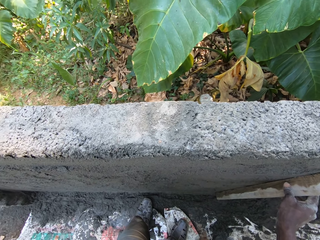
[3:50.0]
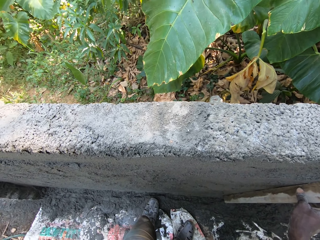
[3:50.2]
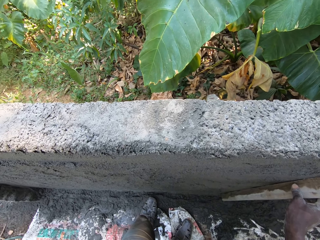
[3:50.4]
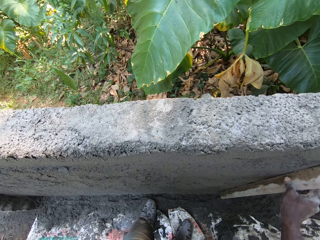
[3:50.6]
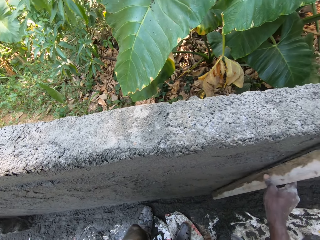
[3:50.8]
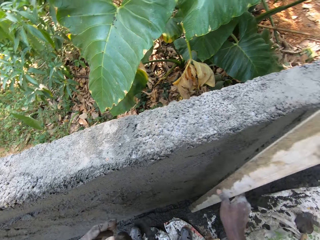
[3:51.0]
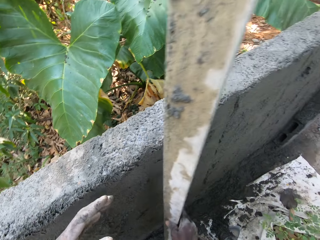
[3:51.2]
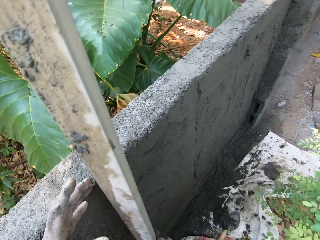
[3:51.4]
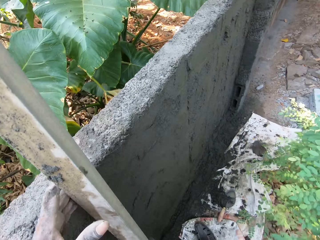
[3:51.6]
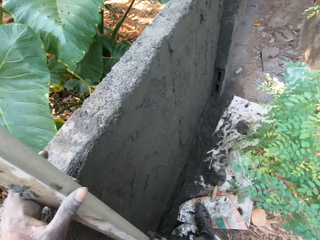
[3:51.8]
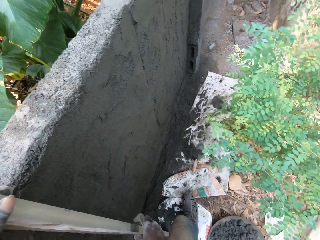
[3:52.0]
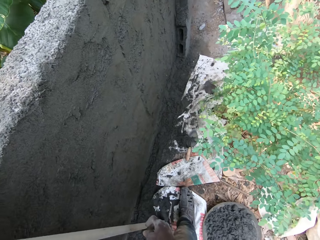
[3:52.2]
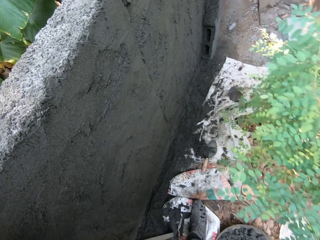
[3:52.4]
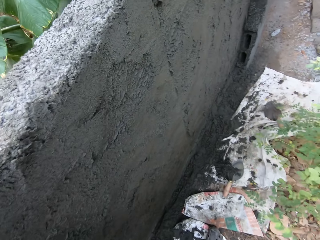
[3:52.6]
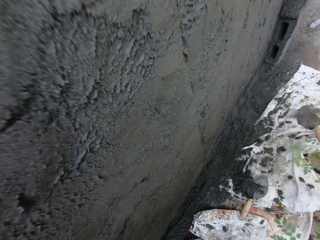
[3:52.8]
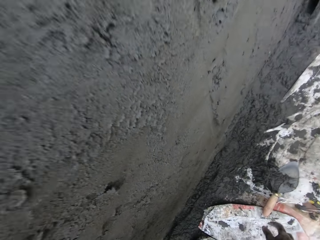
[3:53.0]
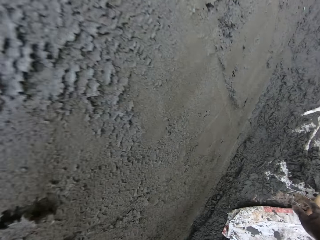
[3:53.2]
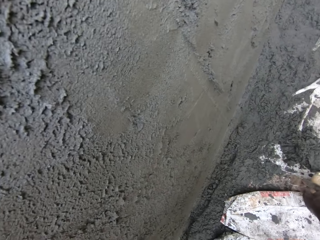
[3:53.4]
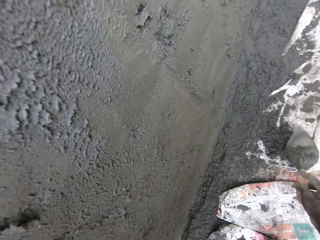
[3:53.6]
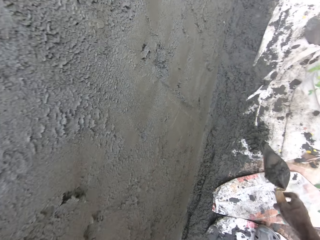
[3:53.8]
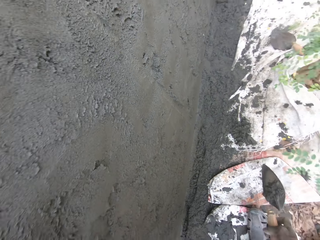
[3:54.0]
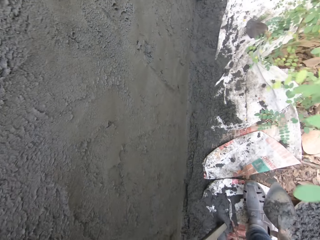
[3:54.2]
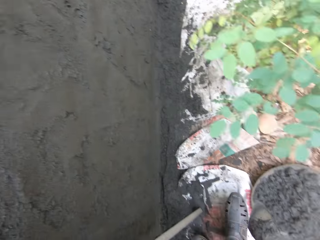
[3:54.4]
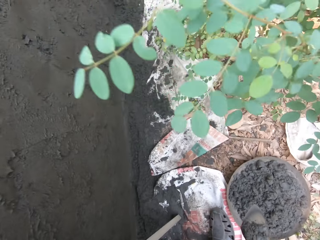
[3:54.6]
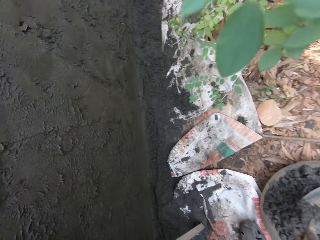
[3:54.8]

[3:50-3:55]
The camera wearer passes the hollow bar from his right hand to his left hand. He picks up the hand trowel from the ground with his right hand.

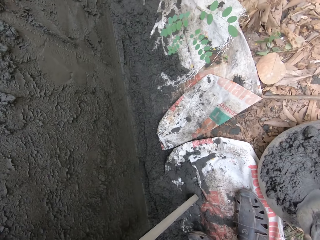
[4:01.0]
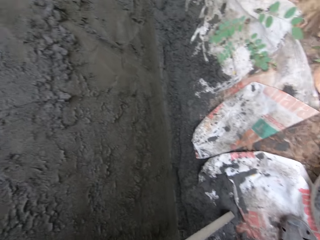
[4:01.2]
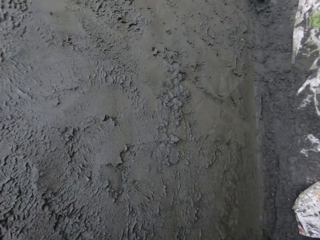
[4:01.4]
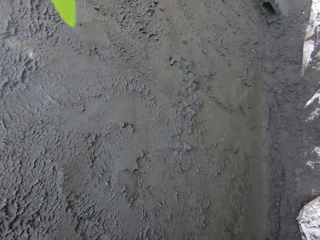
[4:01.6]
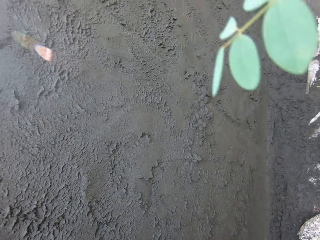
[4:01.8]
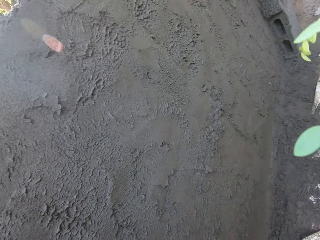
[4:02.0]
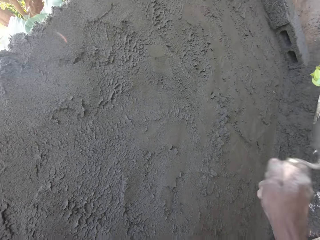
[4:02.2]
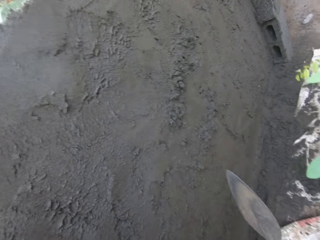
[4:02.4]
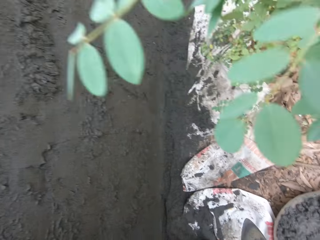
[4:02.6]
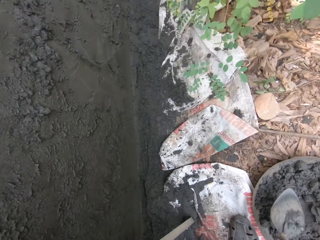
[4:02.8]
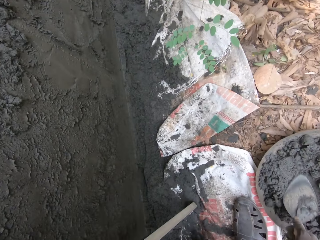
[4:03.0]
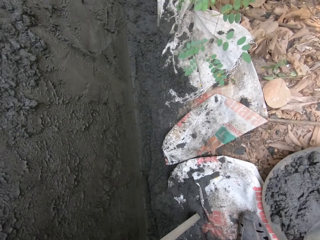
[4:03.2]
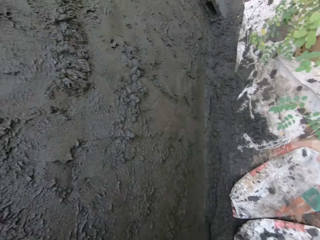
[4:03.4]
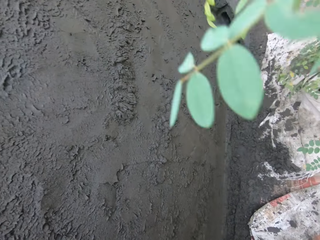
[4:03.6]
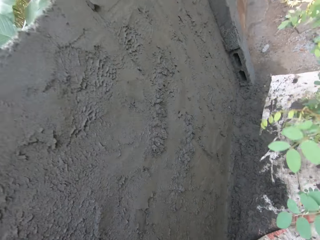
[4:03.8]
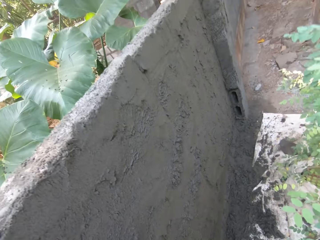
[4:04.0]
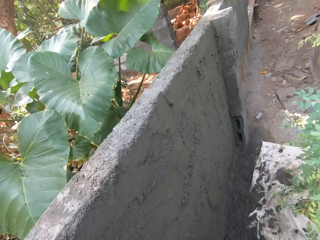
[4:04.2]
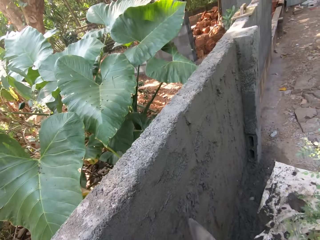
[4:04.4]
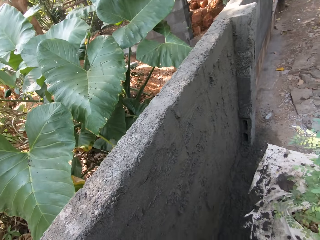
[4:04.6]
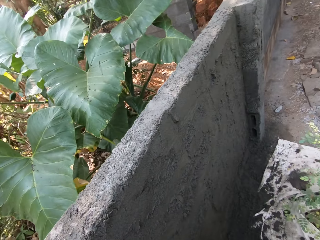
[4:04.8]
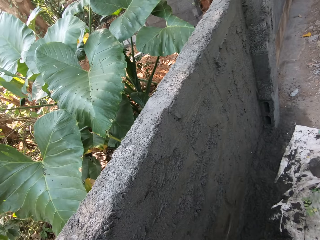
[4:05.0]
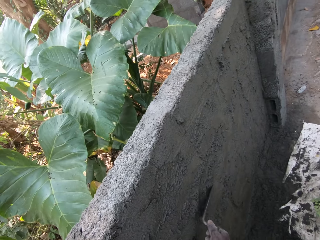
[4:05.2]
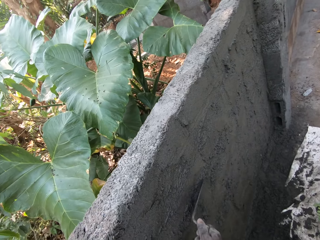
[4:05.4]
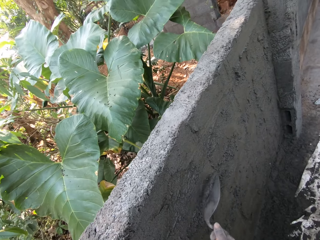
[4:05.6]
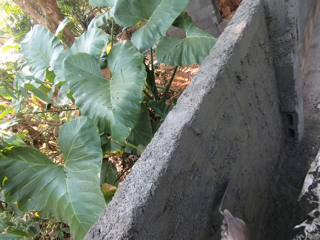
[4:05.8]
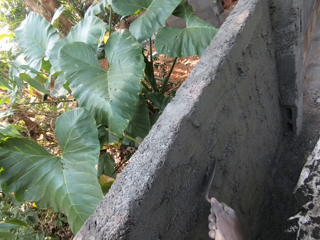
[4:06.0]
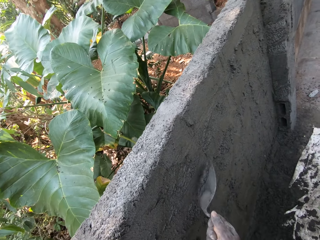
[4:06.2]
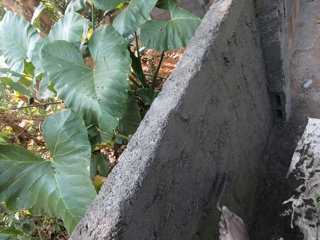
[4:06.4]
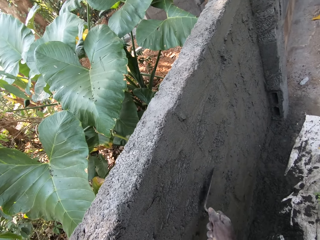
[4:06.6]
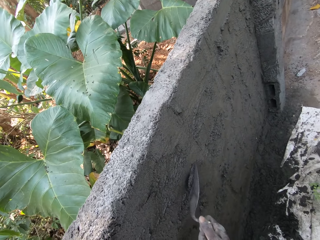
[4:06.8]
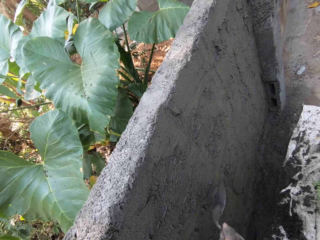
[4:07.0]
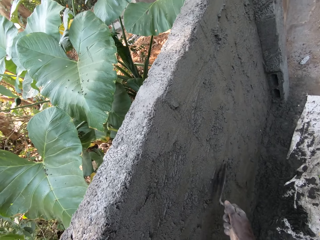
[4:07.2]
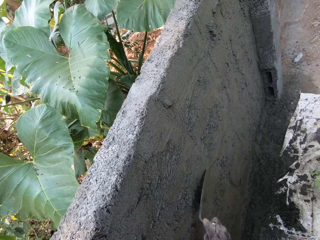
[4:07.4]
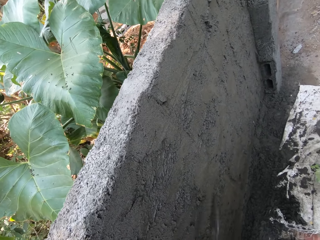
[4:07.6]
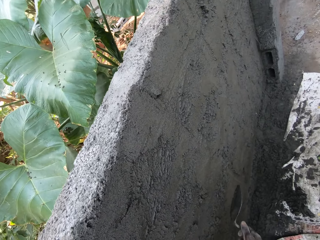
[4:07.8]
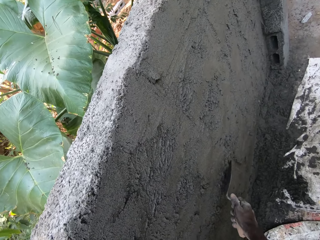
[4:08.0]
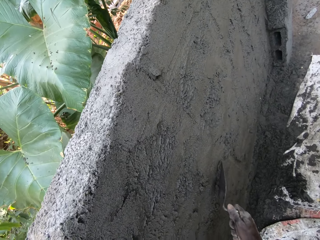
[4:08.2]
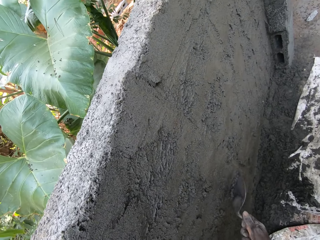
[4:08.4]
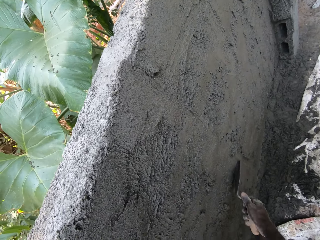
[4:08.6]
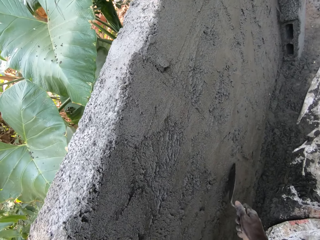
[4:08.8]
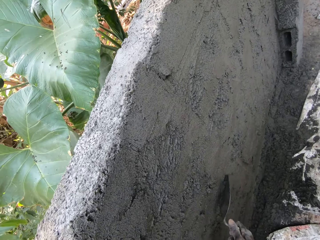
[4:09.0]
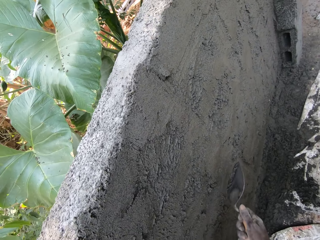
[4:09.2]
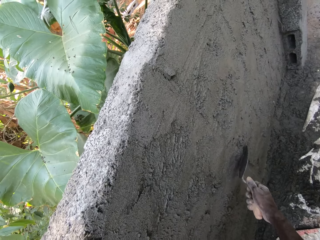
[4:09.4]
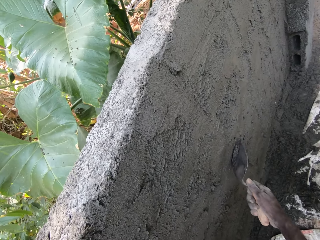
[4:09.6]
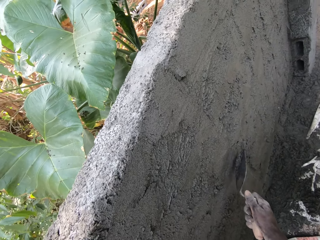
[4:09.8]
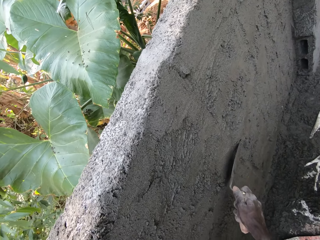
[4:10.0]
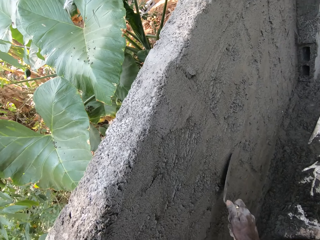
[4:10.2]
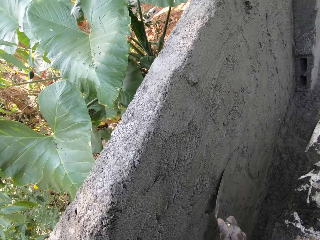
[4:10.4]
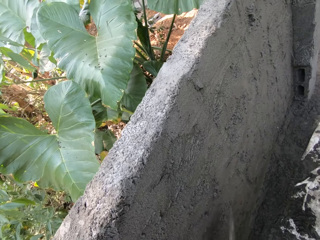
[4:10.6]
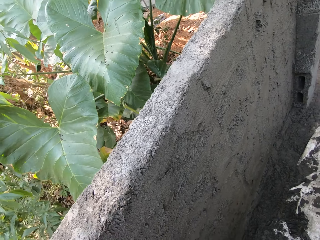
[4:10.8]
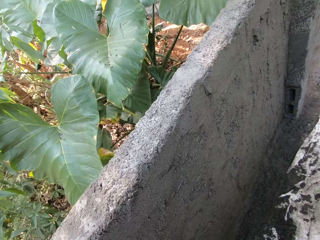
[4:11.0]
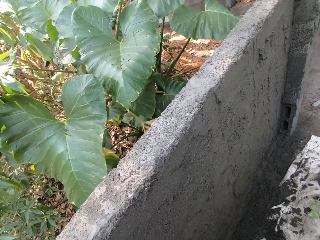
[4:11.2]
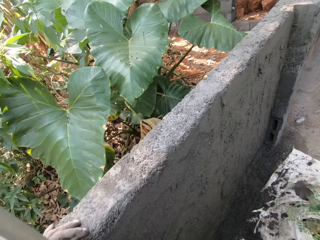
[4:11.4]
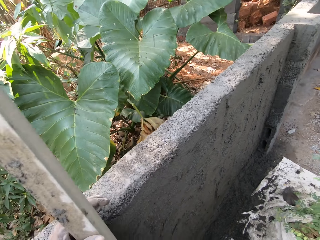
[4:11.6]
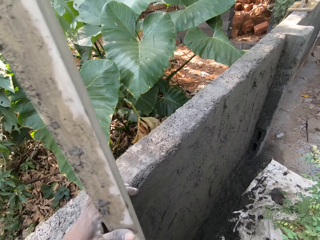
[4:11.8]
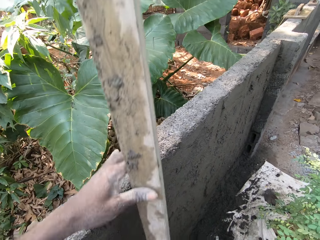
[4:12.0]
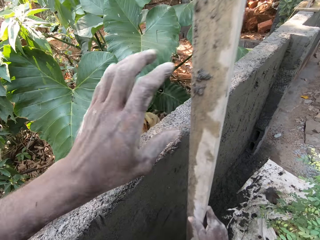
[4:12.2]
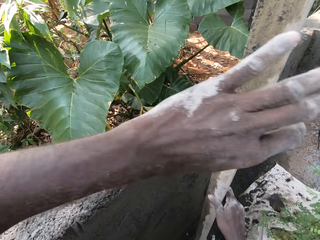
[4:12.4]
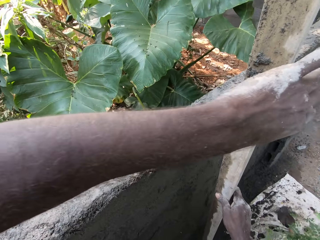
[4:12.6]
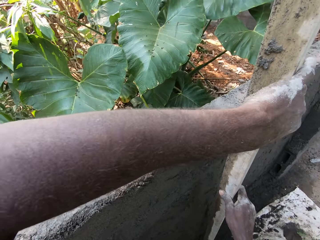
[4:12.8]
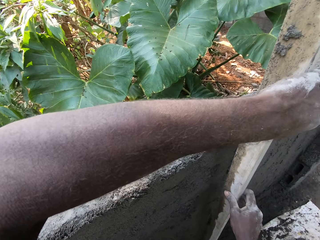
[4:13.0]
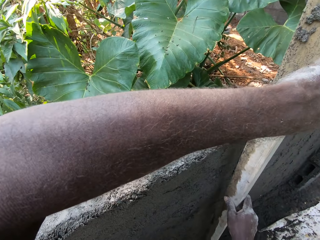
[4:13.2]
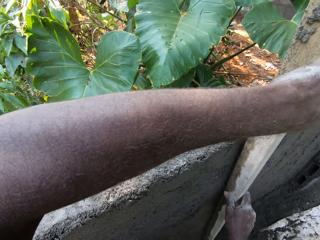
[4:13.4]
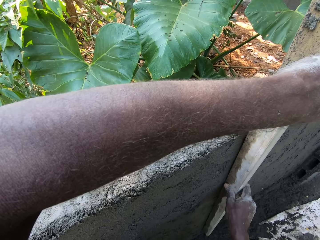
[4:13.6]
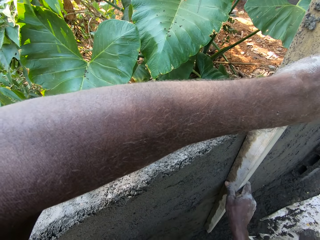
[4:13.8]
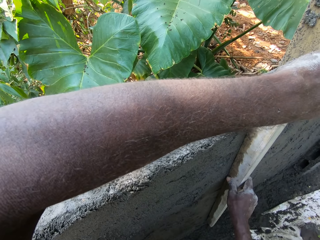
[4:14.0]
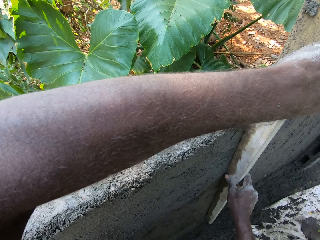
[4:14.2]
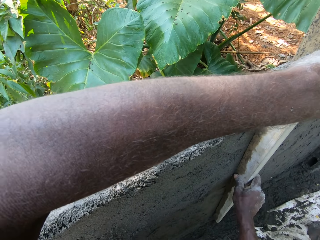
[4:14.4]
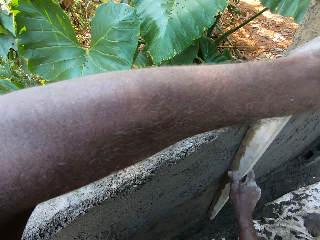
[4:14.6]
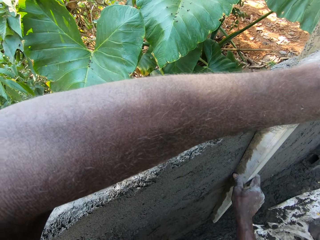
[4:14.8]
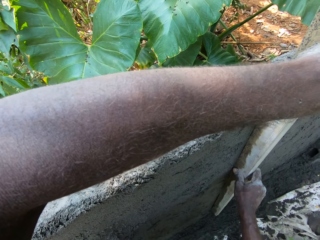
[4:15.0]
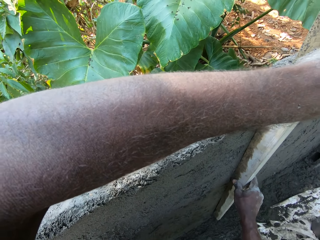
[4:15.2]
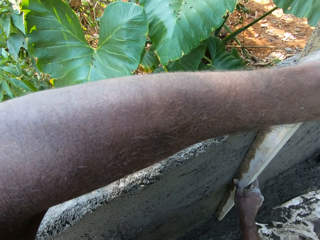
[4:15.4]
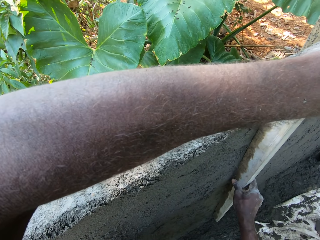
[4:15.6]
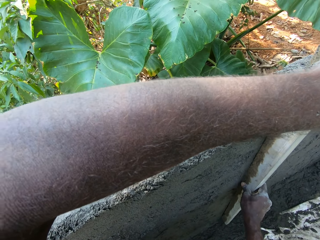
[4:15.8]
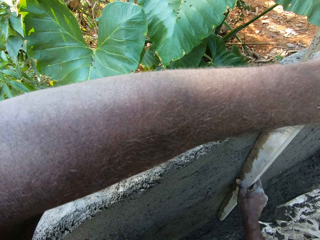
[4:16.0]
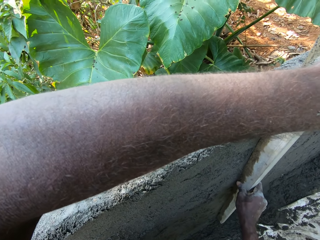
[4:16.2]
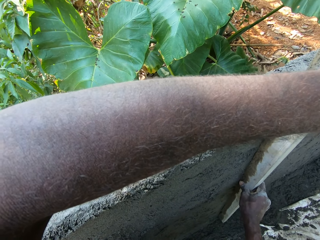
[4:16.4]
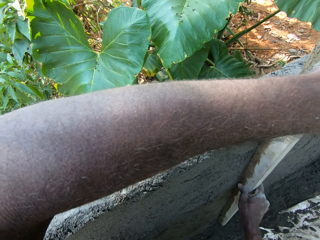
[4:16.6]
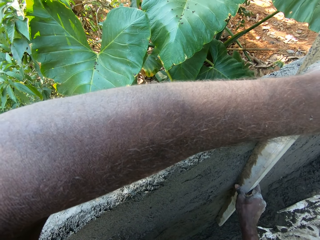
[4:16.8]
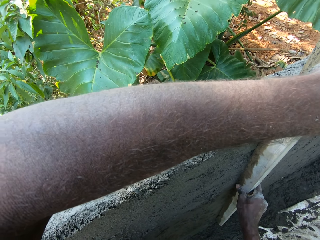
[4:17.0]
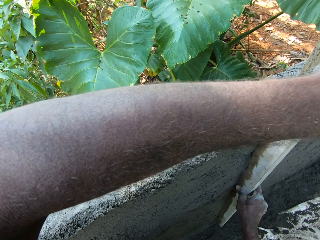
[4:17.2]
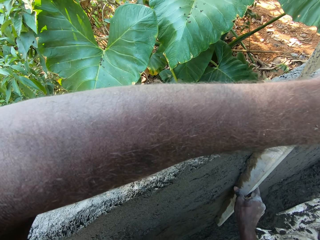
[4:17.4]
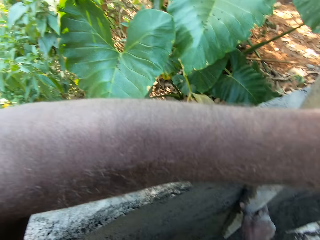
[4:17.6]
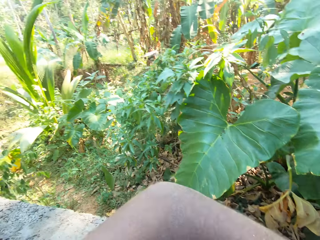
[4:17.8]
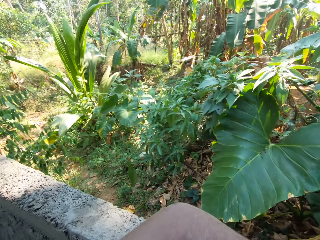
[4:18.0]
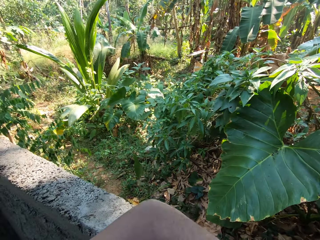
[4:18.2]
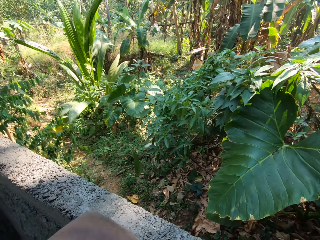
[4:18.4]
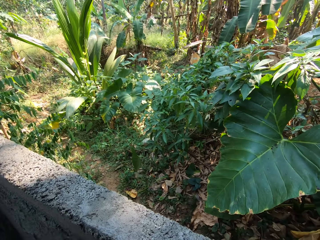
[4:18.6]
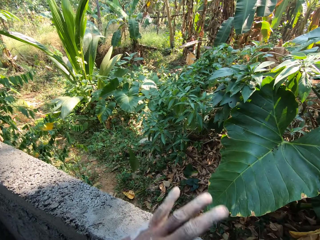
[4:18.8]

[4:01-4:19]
The camera wearer splatters cement on the wall with the hand trowel in his right hand. He rubs the hand trowel on the cement in the head pan on the ground with his right hand. He splatters cement on the wall with the hand trowel in his right hand. He plasters the wall with the hand trowel in his right hand. He passes the hollow bar from his left hand to his right hand. He holds the hollow bar with both hands. He smoothens the wall with the metal rod in both hands. He interacts with a man.
